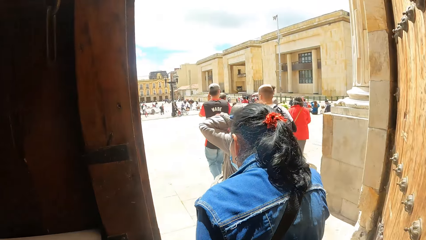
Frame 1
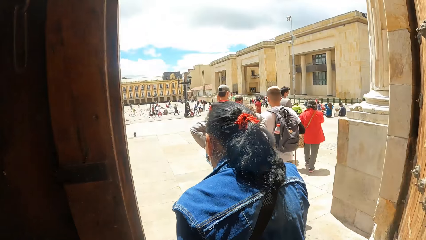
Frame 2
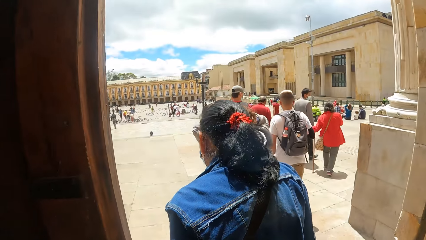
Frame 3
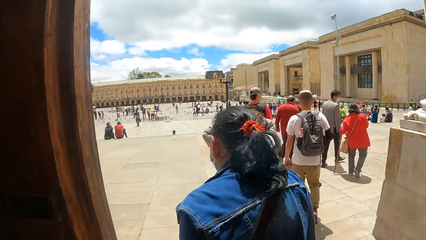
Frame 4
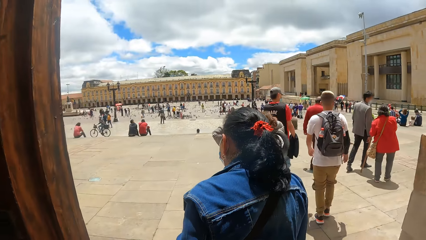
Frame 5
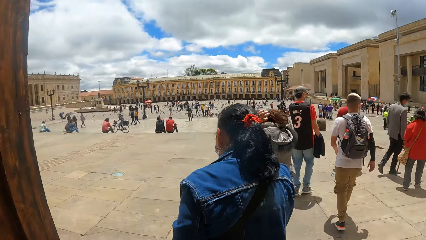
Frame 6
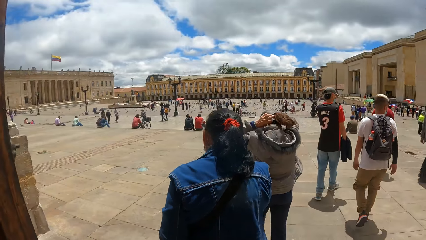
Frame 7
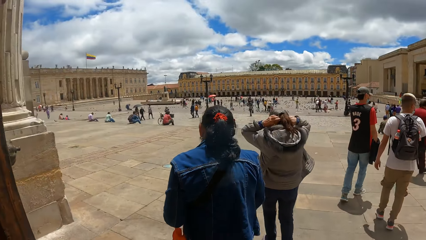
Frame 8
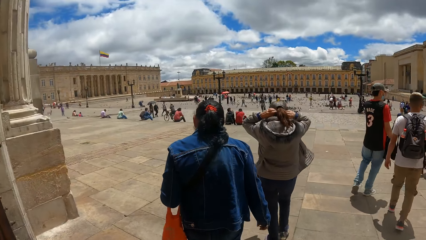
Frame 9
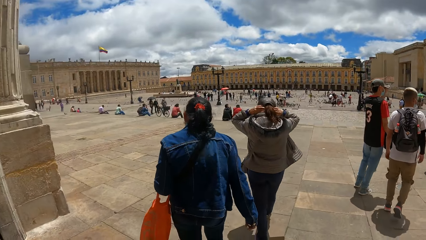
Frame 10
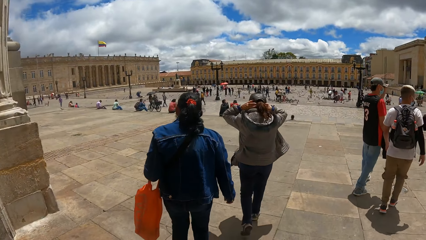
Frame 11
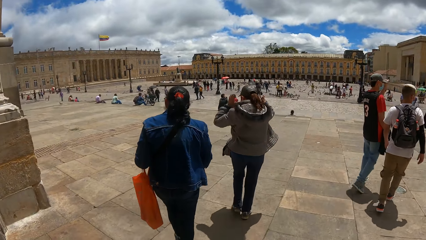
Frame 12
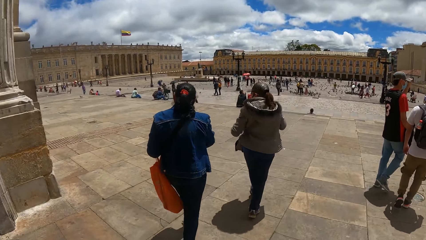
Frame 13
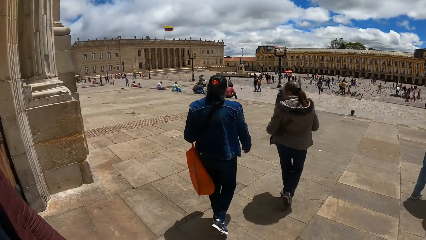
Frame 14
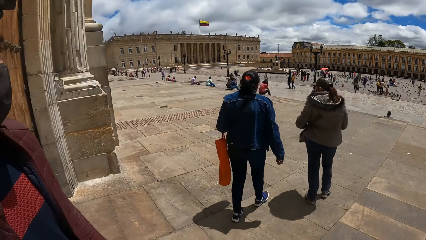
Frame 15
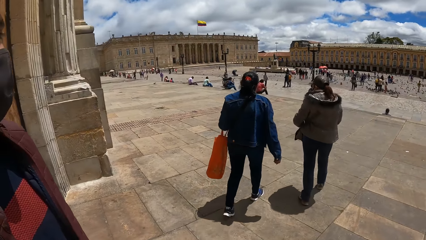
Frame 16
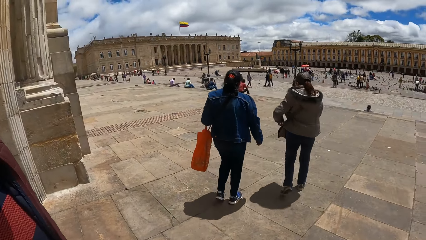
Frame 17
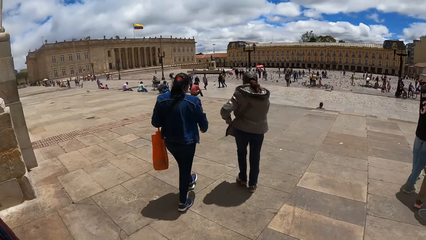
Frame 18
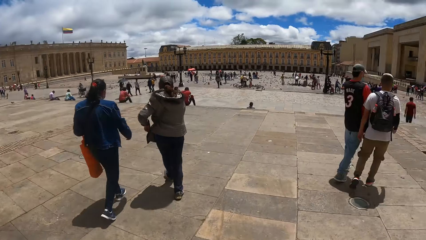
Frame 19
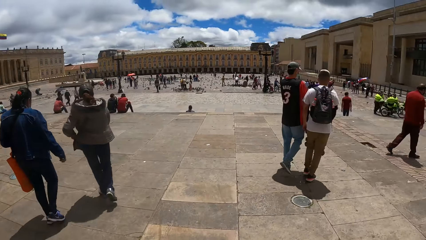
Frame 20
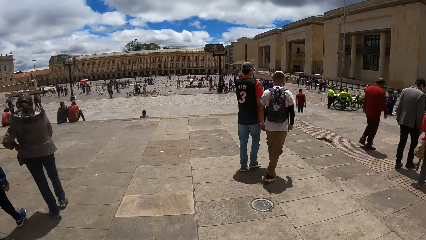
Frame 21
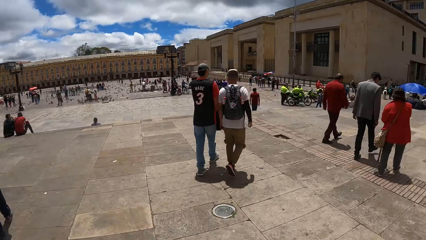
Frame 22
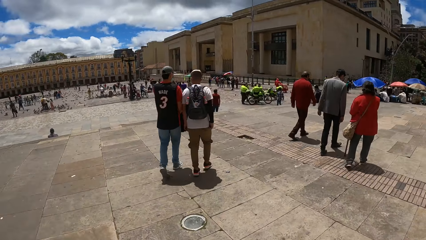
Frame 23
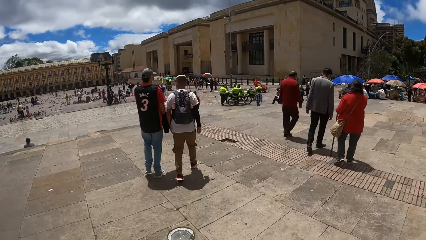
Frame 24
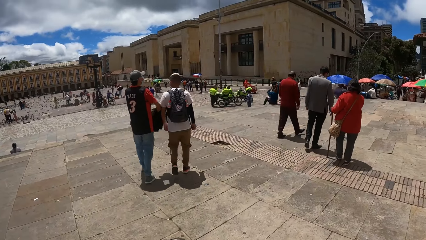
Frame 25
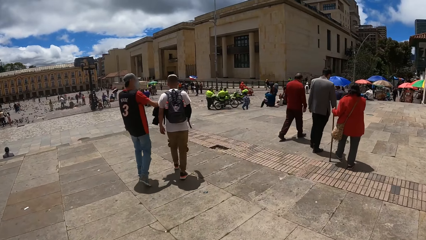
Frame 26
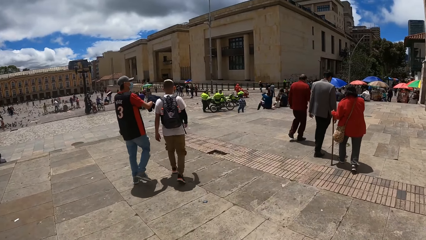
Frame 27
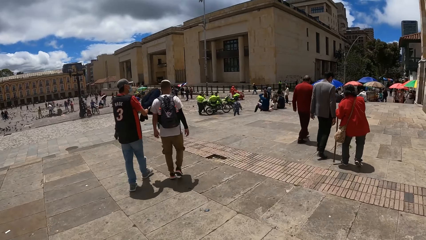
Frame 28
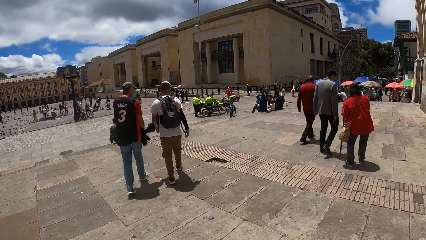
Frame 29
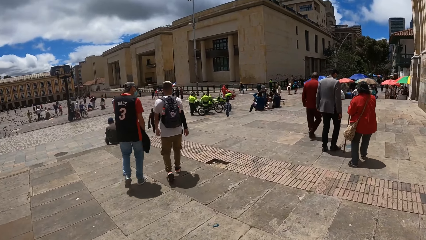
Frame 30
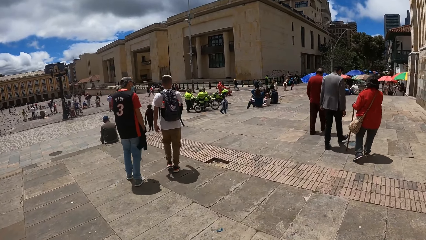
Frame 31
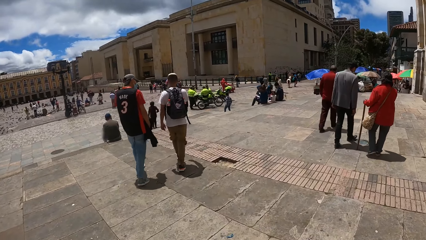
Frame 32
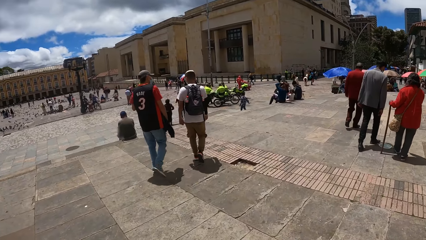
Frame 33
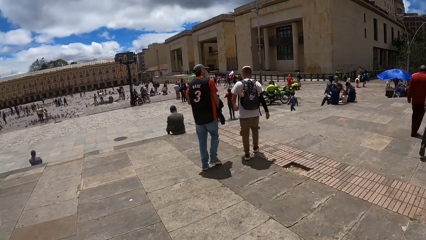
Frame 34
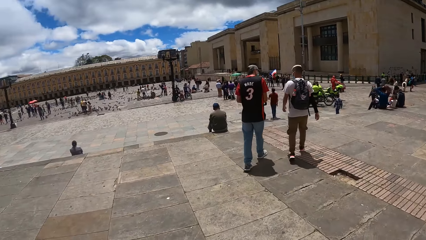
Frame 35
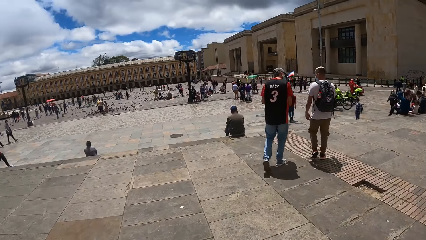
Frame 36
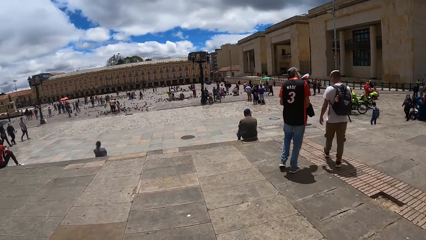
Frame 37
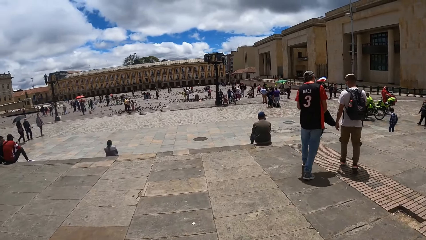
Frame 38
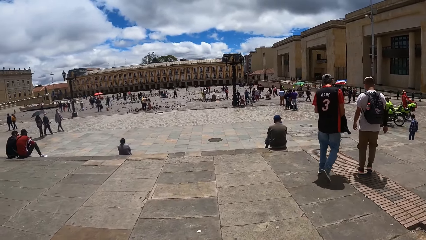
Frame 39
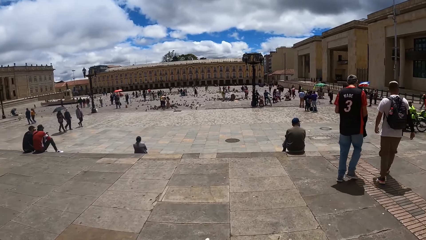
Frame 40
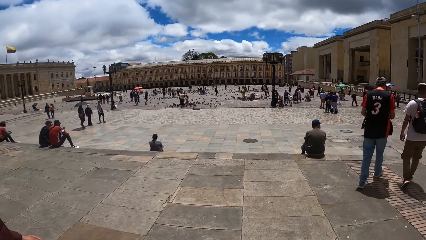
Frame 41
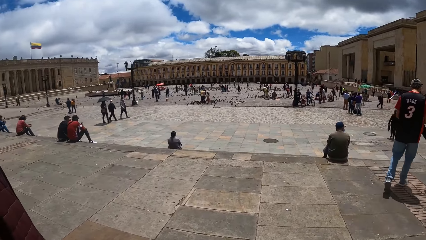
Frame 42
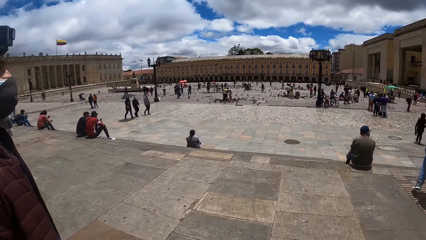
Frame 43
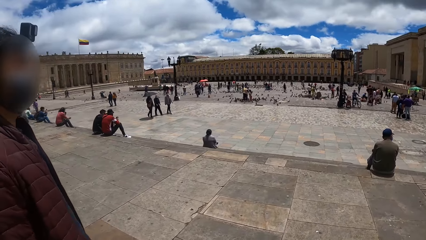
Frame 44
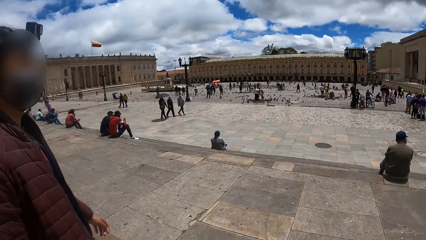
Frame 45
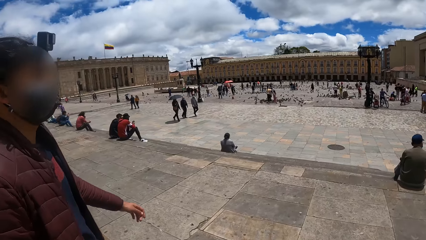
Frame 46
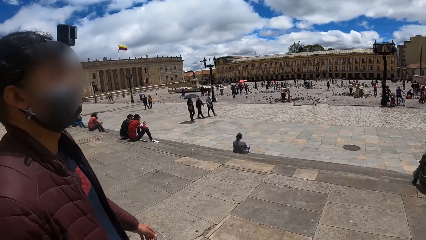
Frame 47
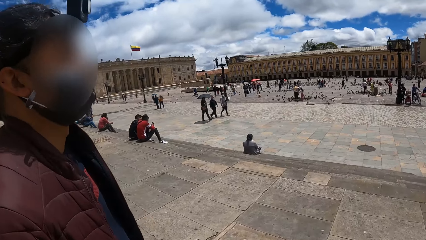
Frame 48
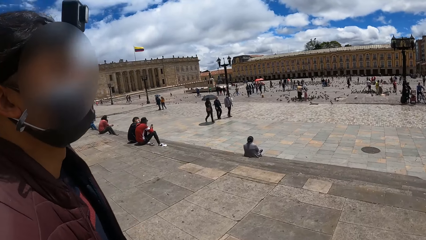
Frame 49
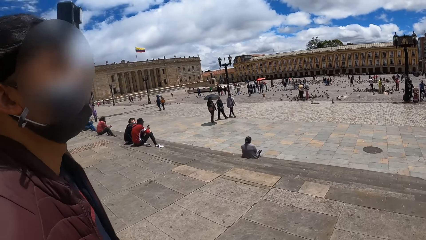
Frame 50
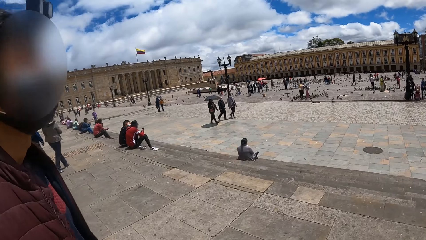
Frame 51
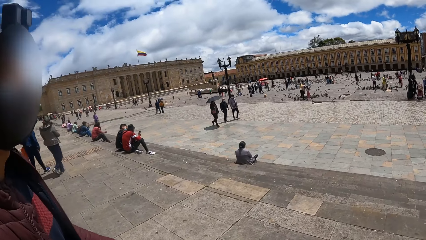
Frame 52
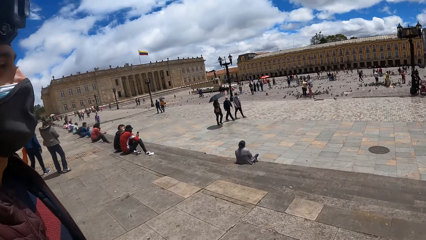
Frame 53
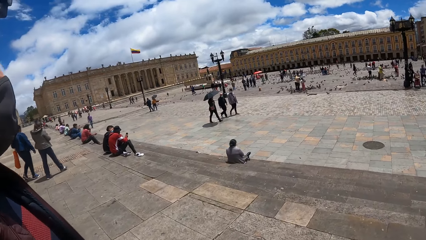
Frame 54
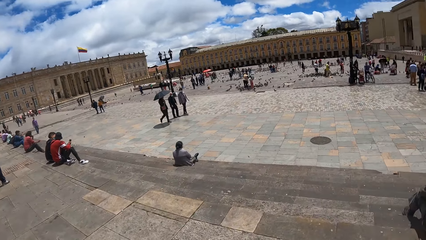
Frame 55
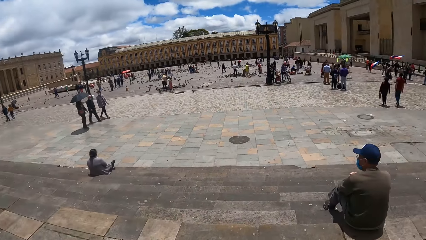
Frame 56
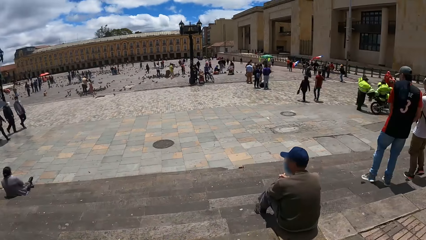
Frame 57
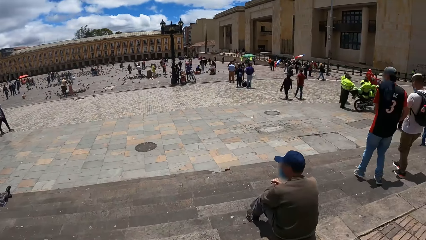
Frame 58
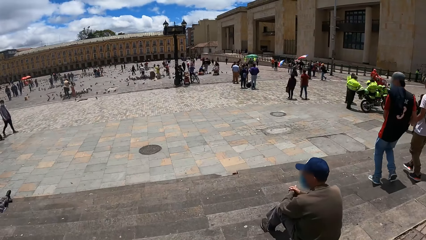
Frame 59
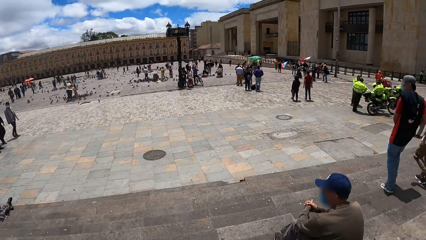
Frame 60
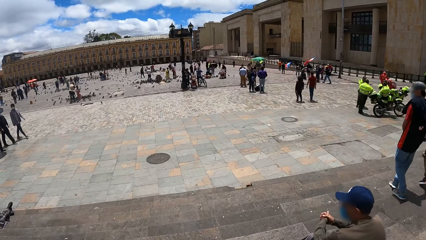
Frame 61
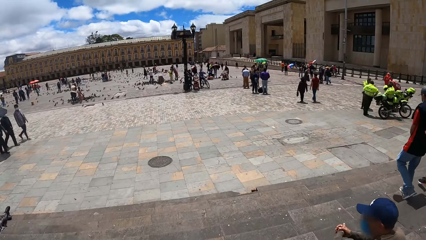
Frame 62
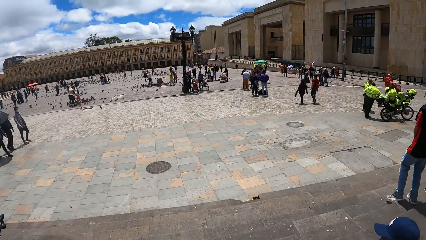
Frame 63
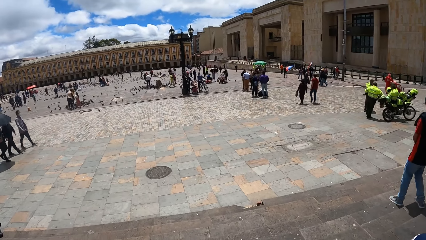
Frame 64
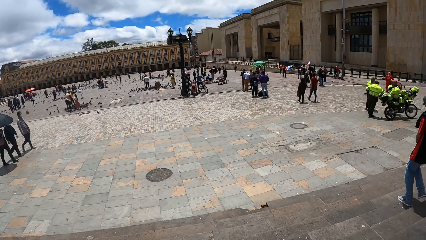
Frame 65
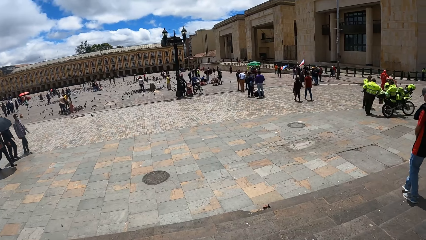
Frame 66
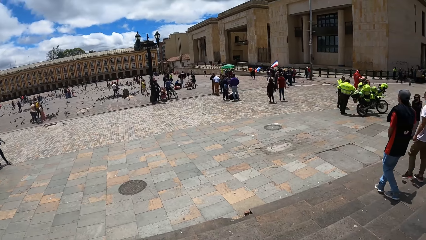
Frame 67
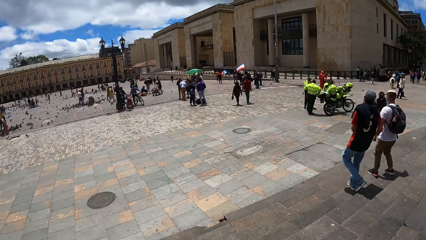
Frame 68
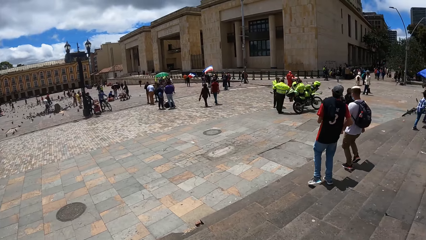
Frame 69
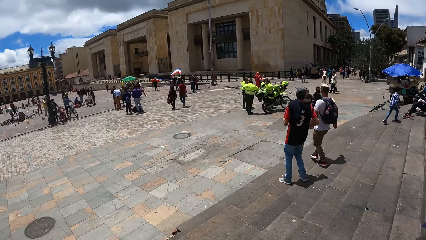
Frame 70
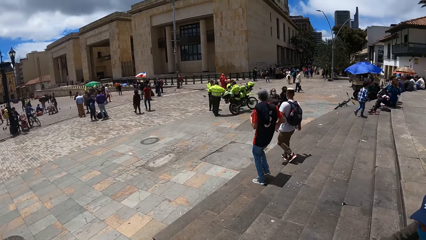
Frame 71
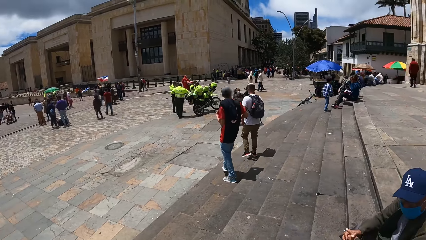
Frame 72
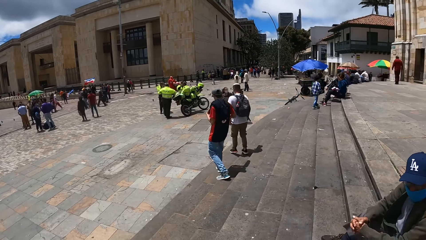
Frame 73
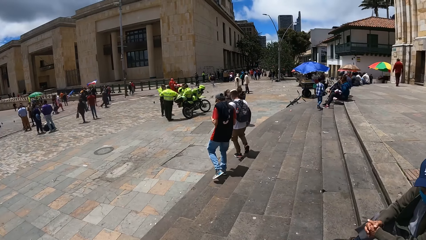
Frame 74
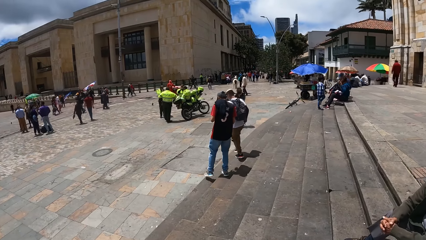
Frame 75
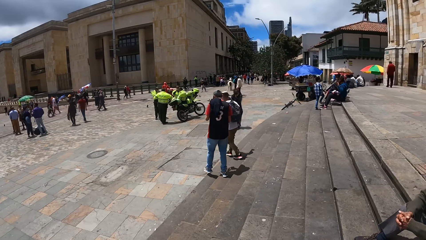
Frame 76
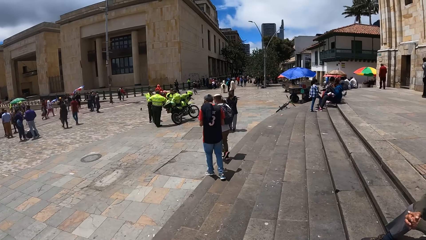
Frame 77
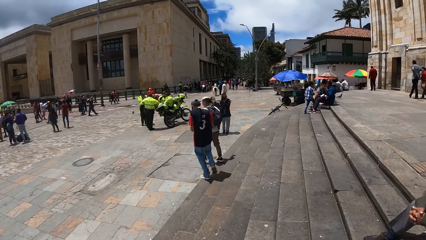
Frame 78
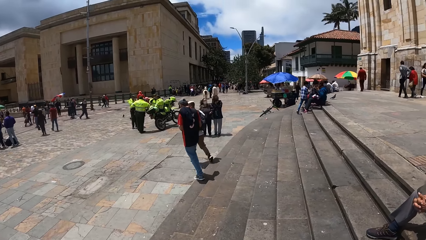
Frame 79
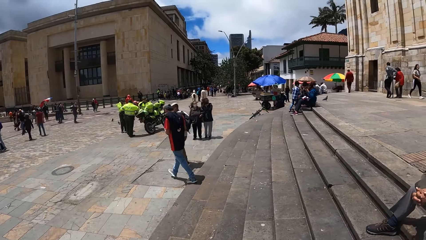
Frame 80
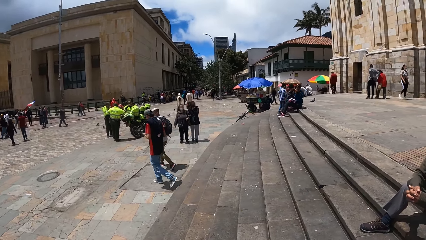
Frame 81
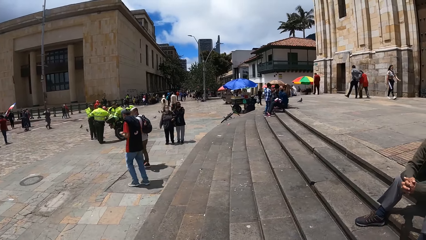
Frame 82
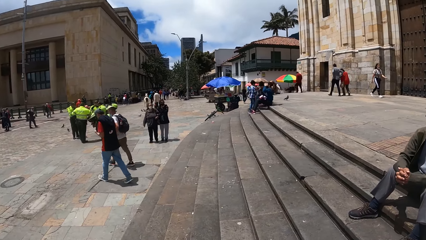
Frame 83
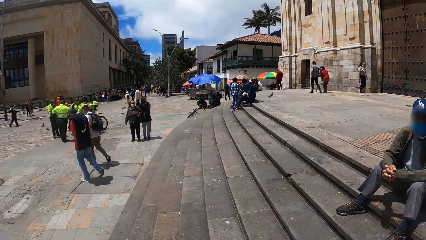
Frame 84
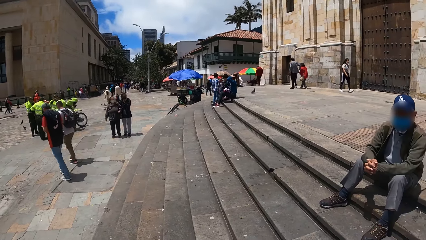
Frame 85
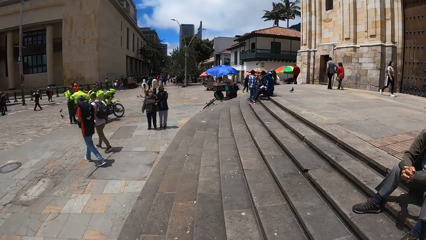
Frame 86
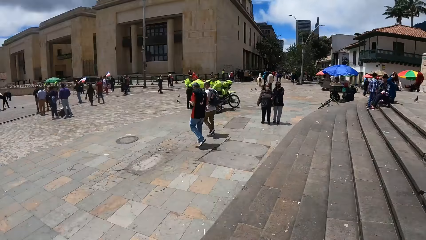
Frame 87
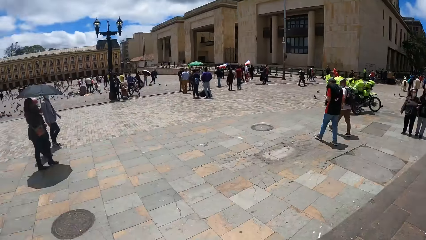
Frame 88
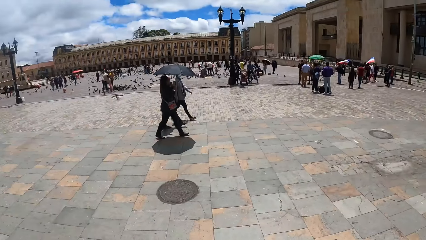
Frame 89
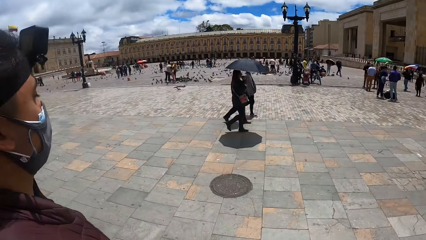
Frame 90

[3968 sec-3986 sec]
A man adjusts a cap. The man, four other men, and a lady walk on a pavement. Two other ladies walk on the pavement. One of the two ladies adjusts the cap. The two ladies walk on the pavement. Another man walks on the pavement. The camera wearer walks right. Two of the men dialogue. The camera wearer looks forward, walks forward, and turns left. The two men walk on the pavement. The camera wearer converses with a person and turns right. Yet another man sits on the pavement. The camera wearer looks forward, looks right, turns right, and turns left.
